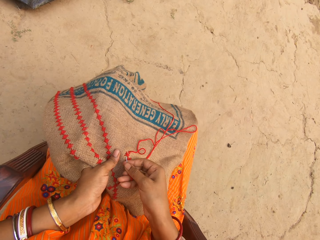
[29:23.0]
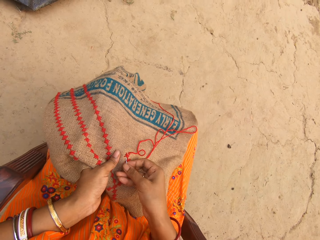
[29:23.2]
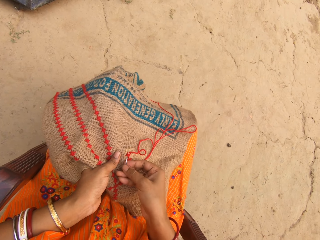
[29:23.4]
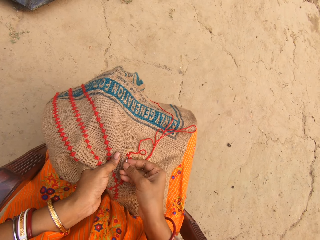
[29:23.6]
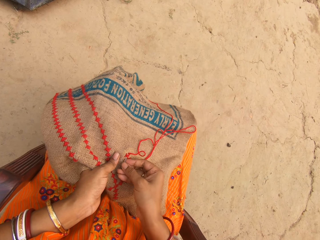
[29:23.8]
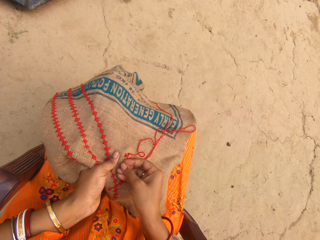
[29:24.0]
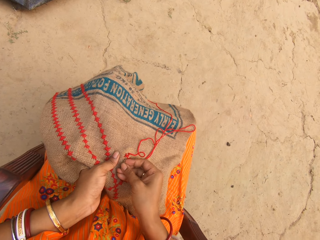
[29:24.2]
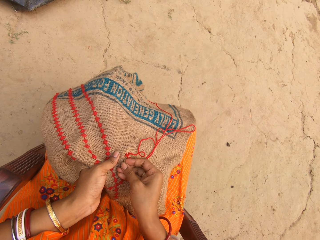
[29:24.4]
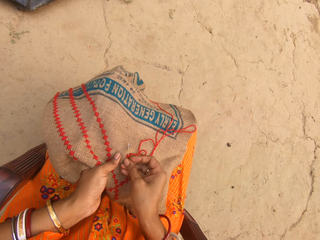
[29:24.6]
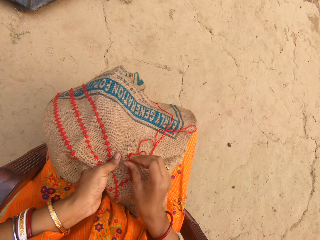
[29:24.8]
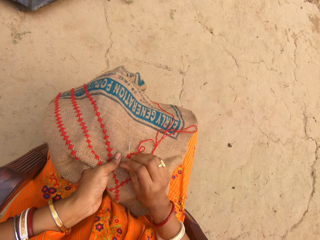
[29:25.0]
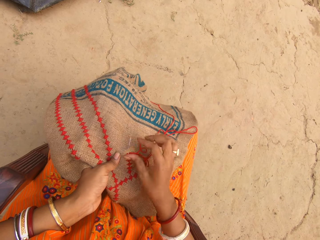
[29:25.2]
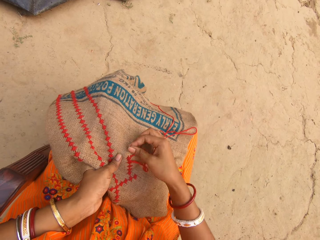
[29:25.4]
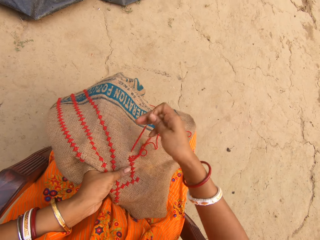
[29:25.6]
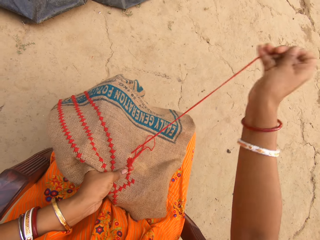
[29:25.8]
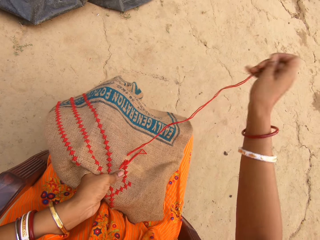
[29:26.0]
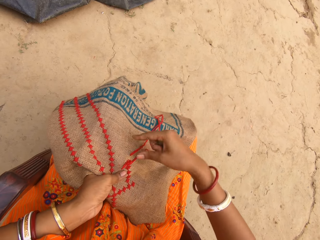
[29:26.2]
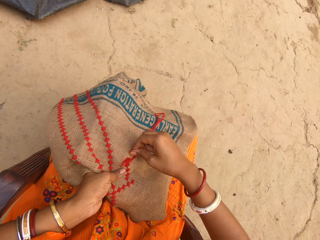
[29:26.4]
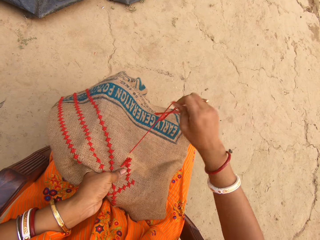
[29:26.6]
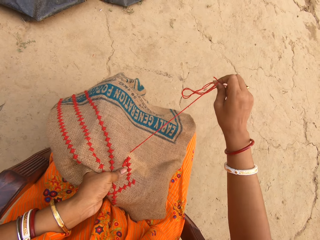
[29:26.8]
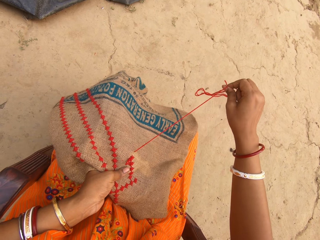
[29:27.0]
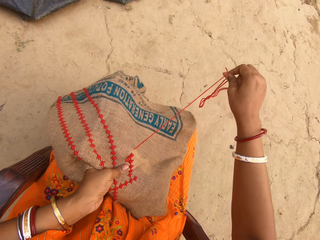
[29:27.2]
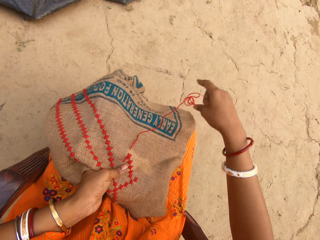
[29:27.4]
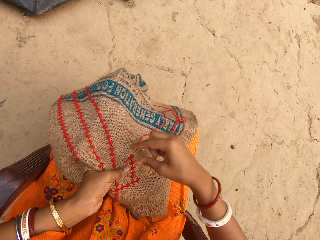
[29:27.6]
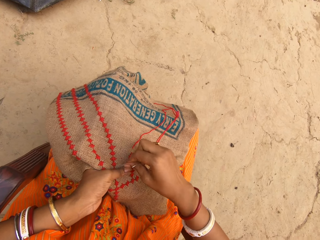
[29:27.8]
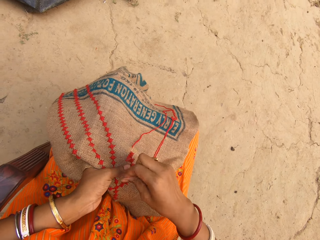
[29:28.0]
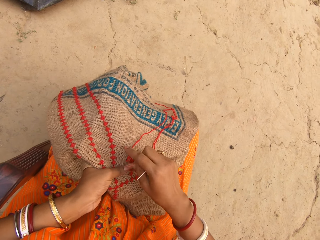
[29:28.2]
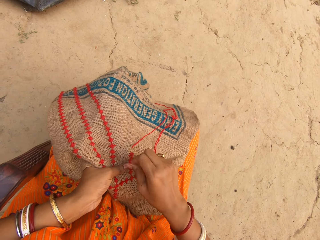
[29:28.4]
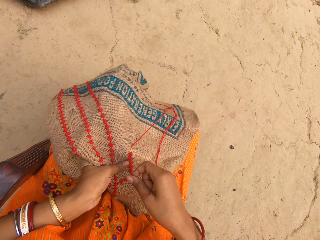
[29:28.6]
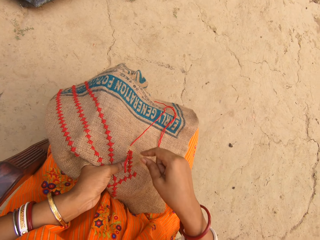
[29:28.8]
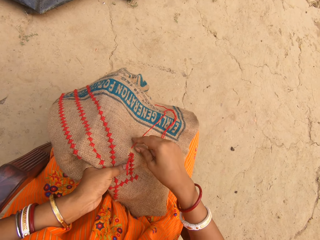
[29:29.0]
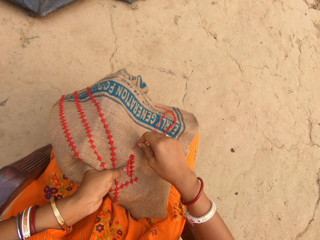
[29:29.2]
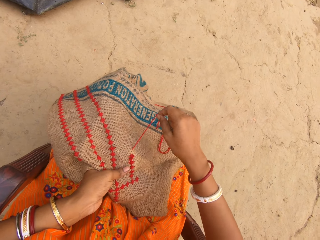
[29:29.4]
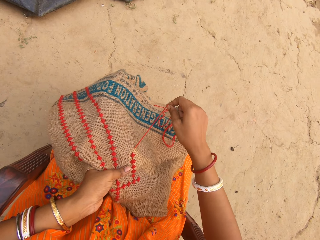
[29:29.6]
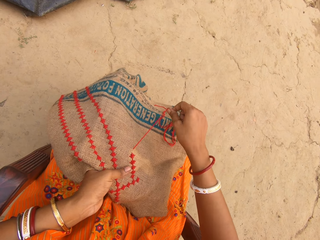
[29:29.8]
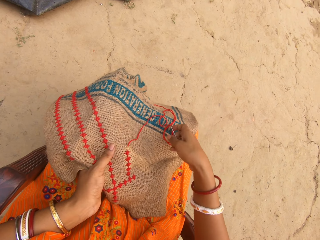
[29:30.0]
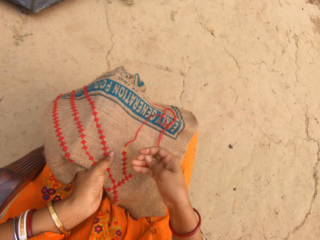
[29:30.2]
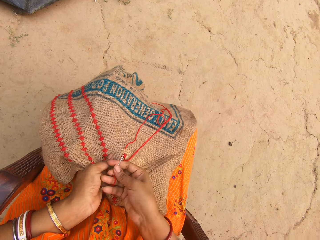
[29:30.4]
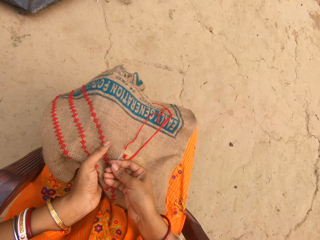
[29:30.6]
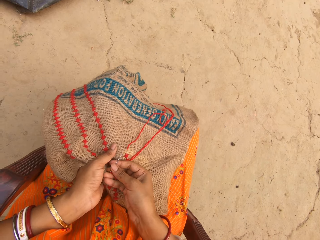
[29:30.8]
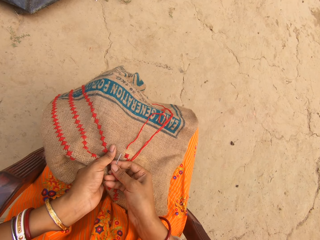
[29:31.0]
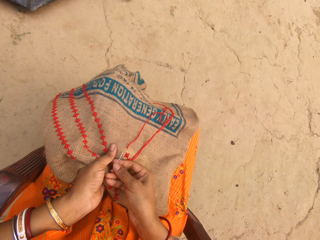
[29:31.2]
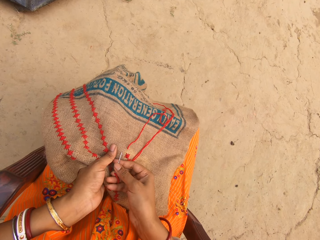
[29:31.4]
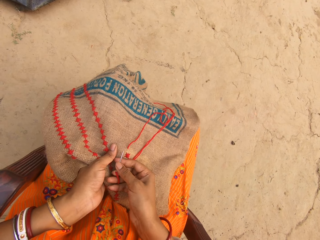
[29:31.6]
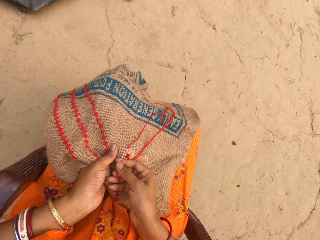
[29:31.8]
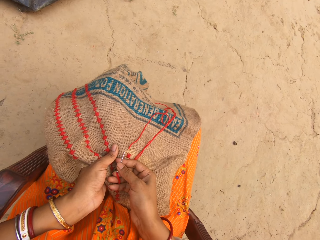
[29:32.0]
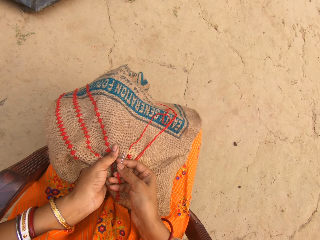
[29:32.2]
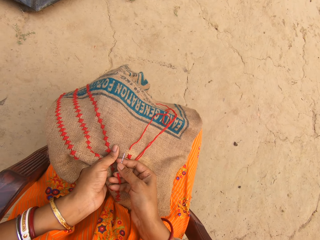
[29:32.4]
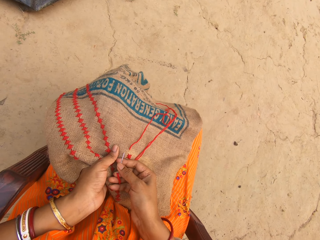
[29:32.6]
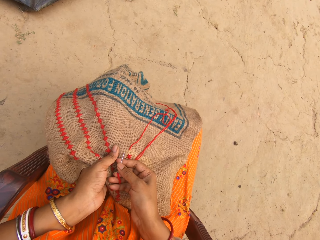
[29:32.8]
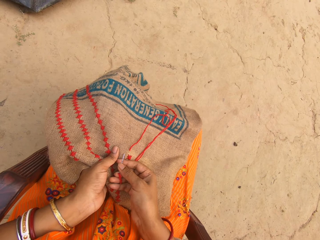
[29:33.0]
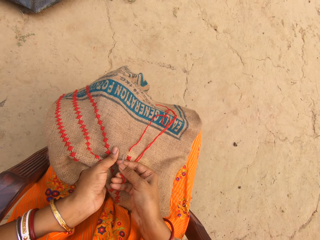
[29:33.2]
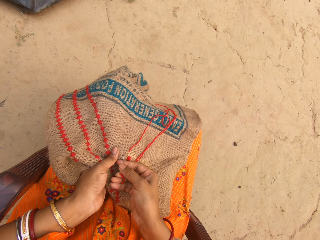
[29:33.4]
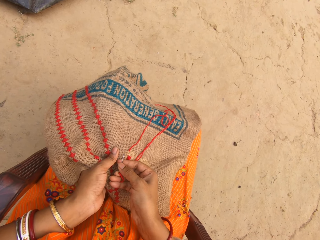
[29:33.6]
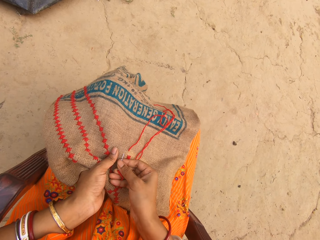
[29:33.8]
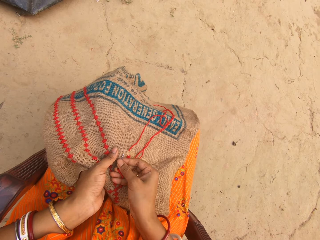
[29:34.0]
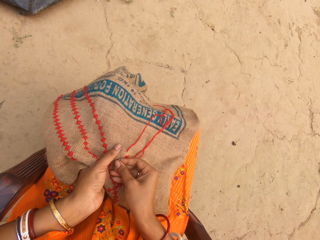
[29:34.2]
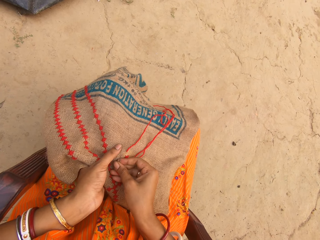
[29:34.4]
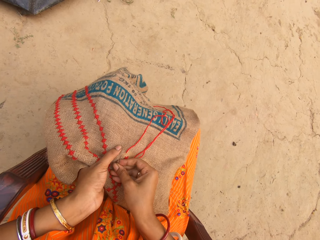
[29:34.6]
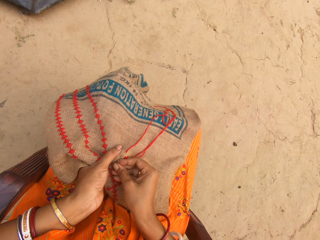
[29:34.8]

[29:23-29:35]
The camera wearer sews the cloth in her left hand with the needle and thread in her right hand. She pulls the thread from the cloth with her right hand. She sews the cloth in her left hand with the needle and thread in her right hand.

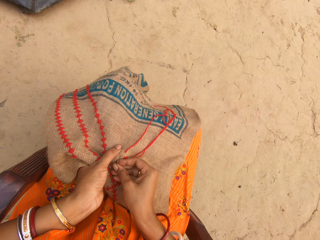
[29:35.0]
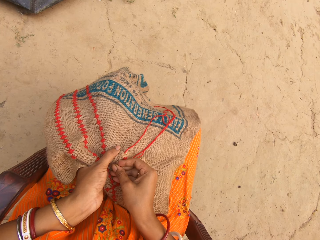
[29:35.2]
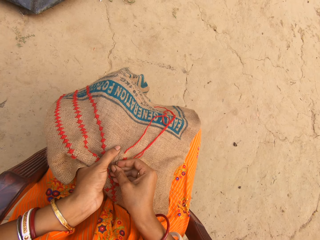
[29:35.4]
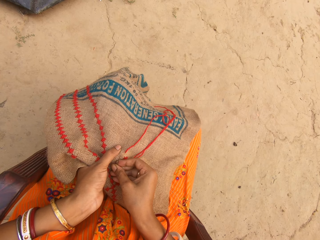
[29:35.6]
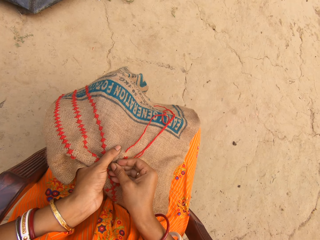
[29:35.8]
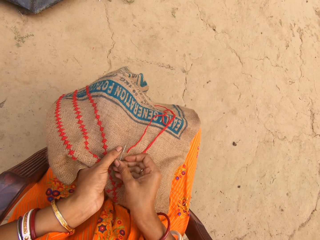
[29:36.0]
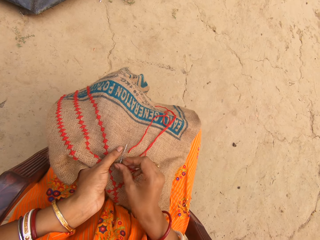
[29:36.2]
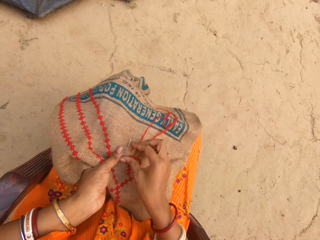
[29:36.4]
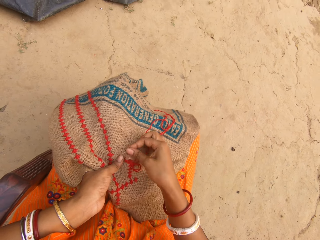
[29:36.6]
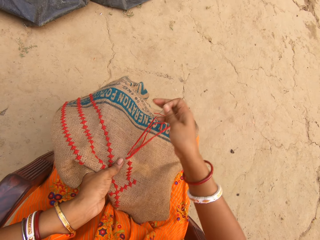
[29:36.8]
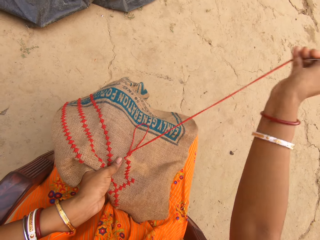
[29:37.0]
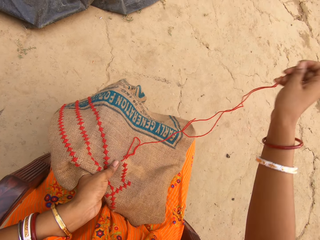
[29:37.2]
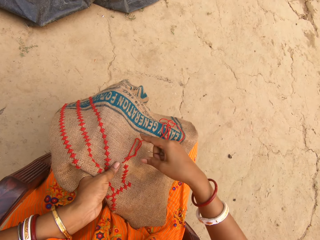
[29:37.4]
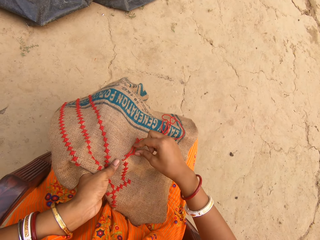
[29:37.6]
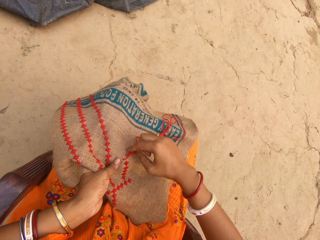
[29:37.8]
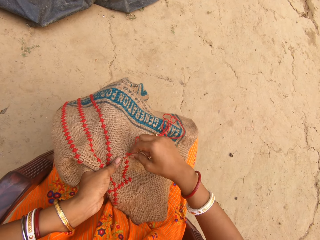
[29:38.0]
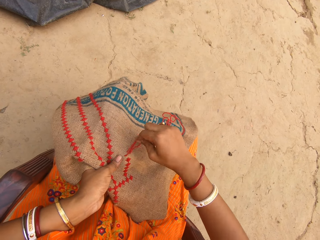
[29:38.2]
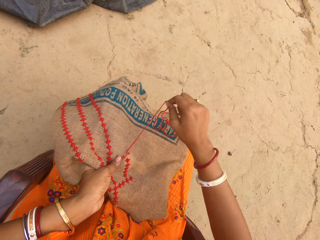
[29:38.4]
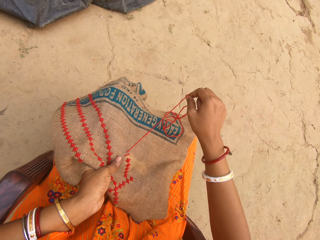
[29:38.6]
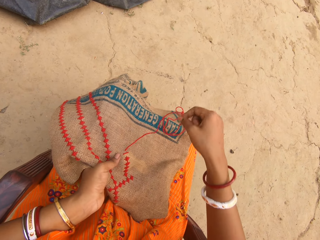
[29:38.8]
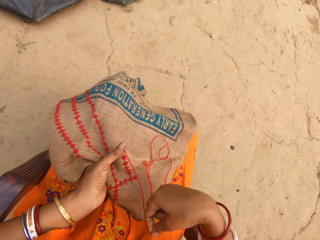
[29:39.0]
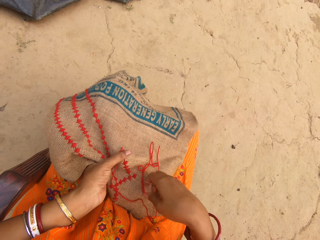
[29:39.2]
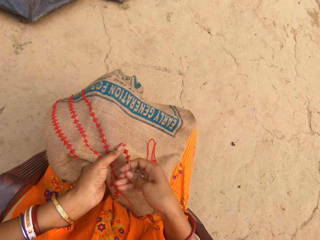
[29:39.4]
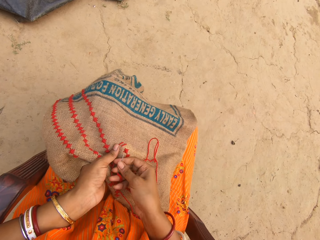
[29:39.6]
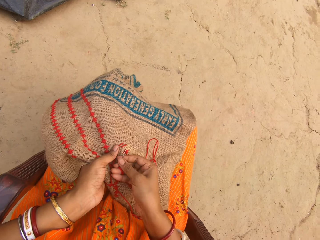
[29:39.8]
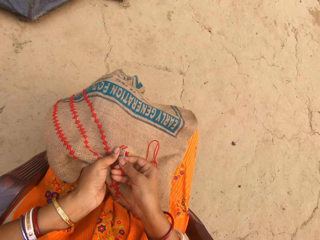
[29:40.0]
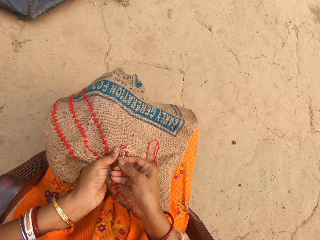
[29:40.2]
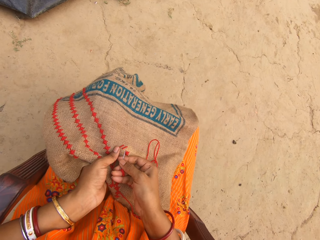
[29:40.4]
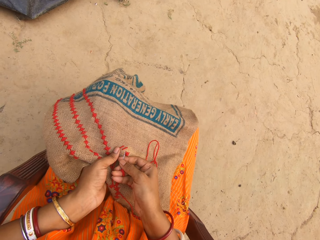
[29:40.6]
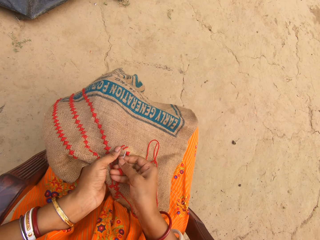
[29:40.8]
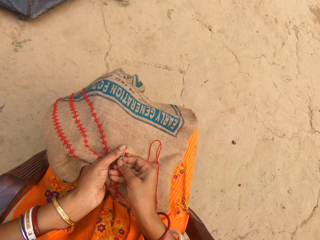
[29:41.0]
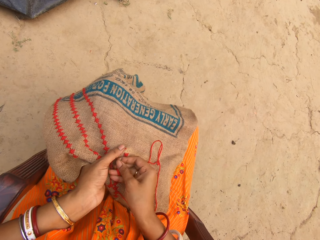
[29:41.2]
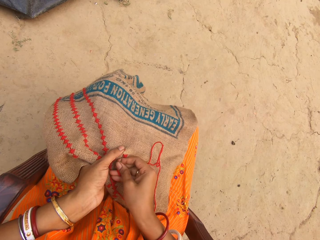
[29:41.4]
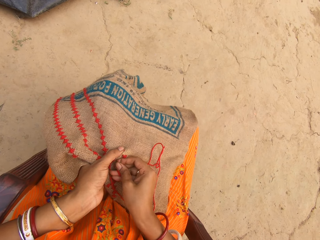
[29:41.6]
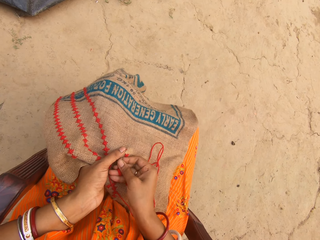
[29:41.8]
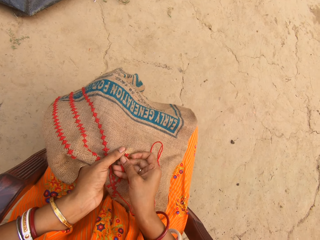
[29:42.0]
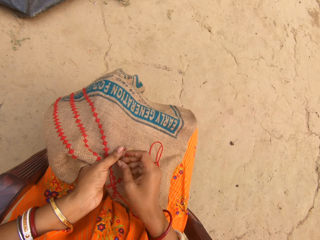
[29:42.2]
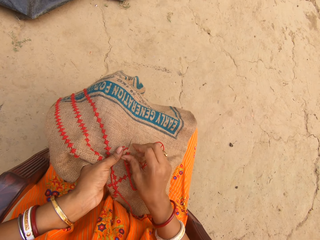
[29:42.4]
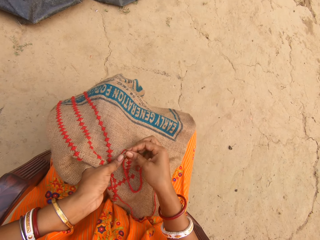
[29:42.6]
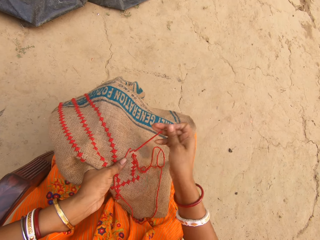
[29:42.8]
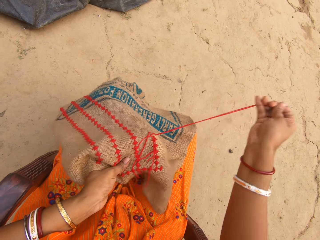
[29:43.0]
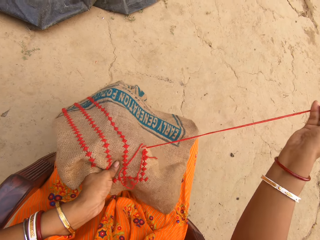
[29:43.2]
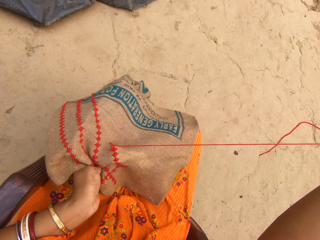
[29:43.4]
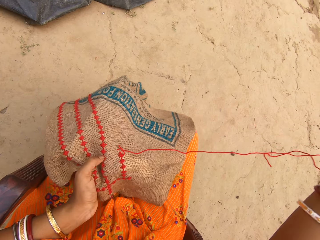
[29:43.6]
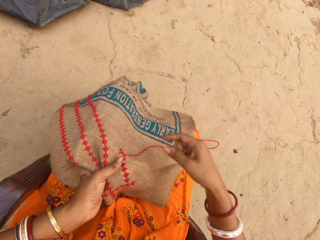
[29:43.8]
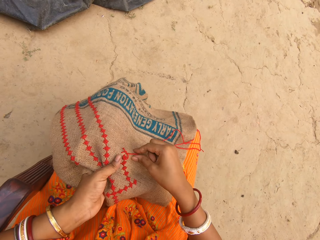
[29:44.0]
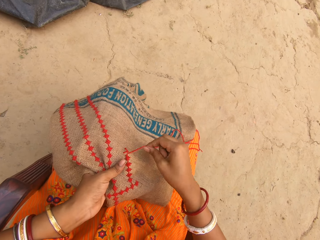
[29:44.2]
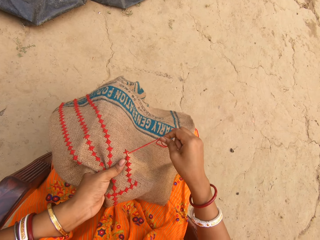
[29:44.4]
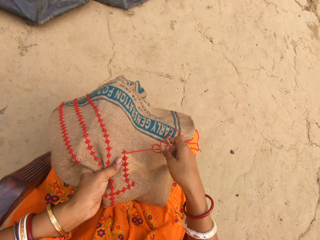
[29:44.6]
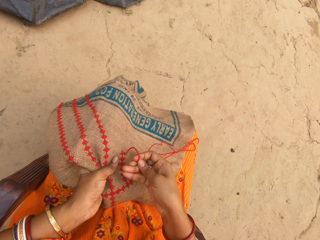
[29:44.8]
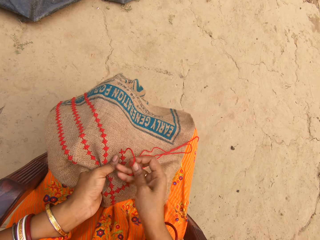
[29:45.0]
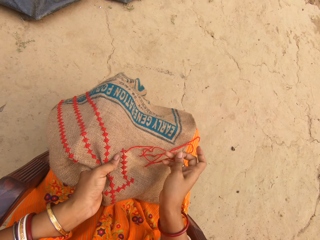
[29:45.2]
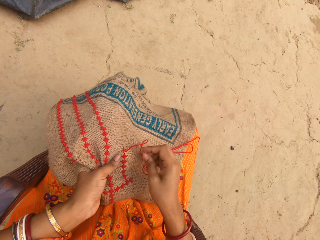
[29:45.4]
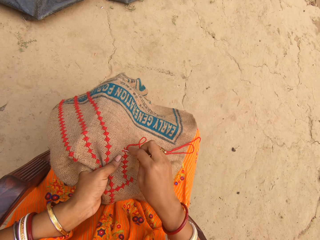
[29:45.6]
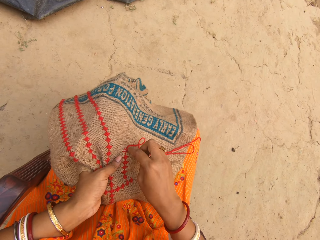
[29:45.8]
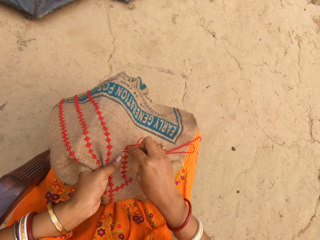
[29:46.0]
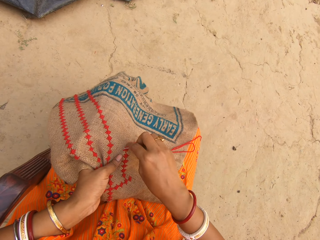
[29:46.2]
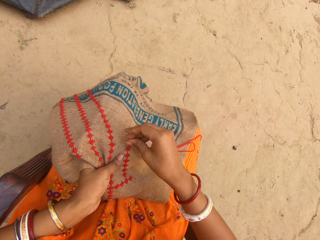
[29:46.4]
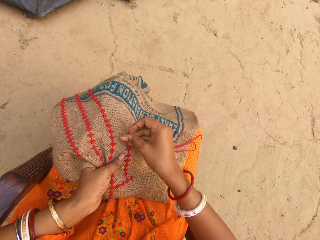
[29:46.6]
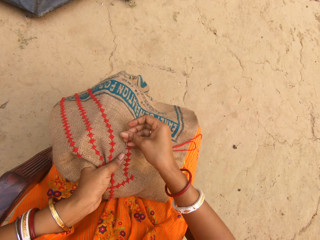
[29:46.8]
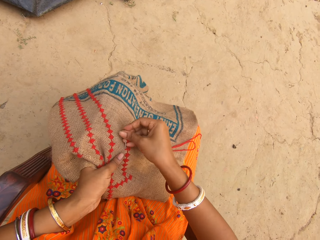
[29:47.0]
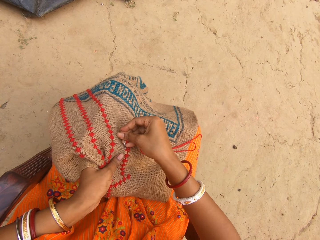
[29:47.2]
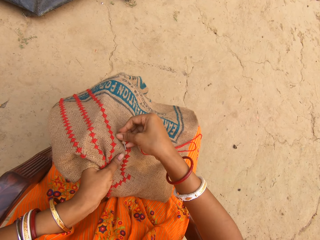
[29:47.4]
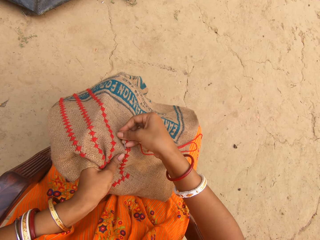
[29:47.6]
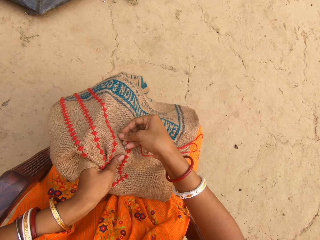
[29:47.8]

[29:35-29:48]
The camera wearer pulls the thread from the cloth with her right hand. She sews the cloth in her left hand with the needle and thread in her right hand. She pulls the thread from the cloth with her right hand. She sews the cloth in her left hand with the needle and thread in her right hand.
